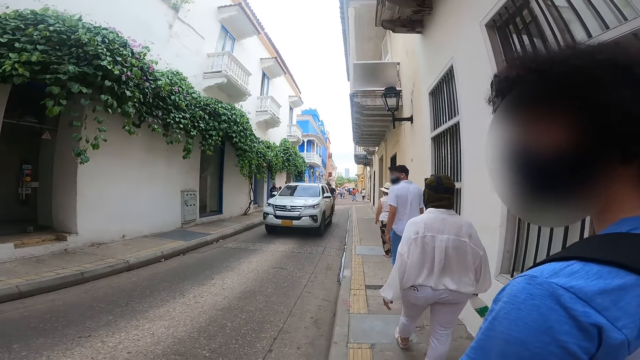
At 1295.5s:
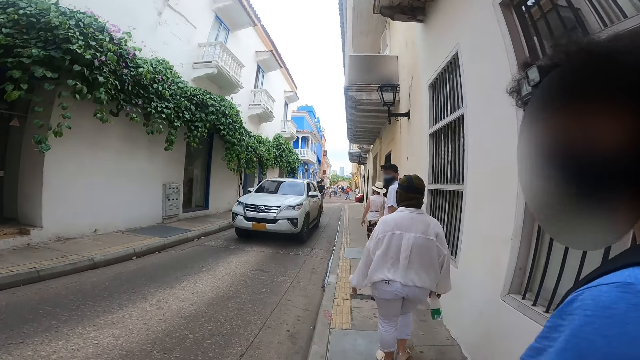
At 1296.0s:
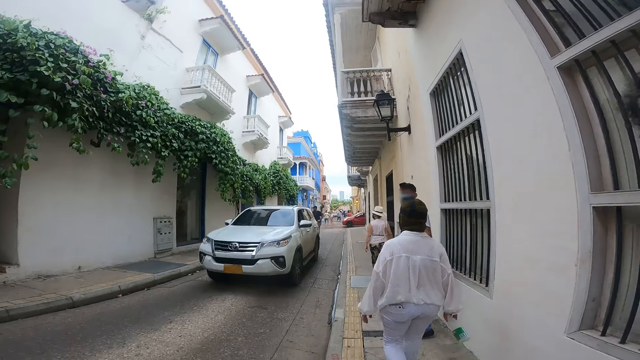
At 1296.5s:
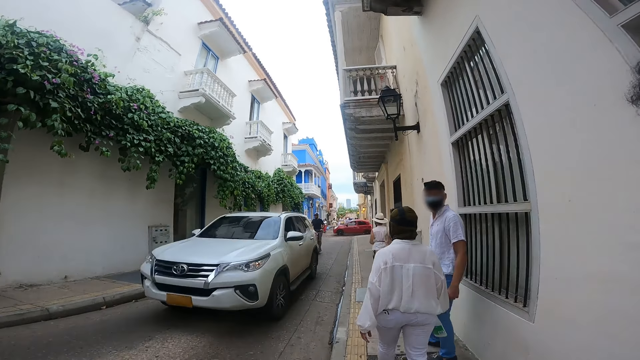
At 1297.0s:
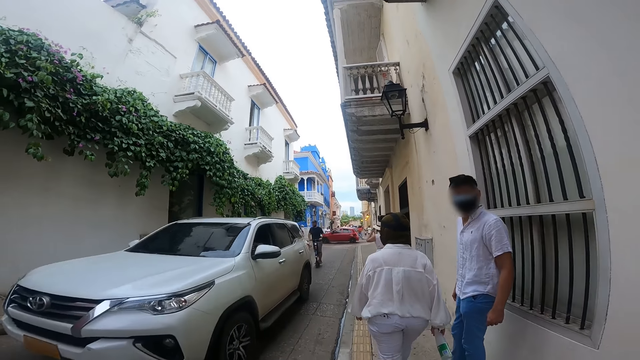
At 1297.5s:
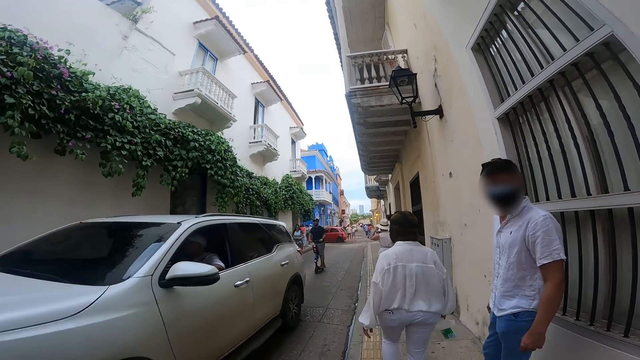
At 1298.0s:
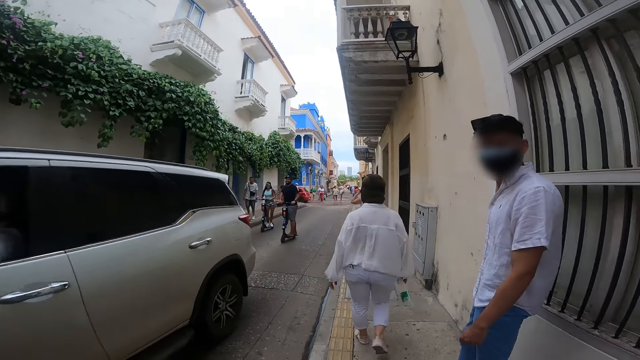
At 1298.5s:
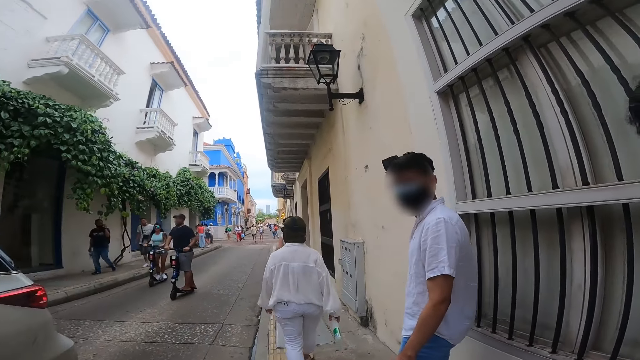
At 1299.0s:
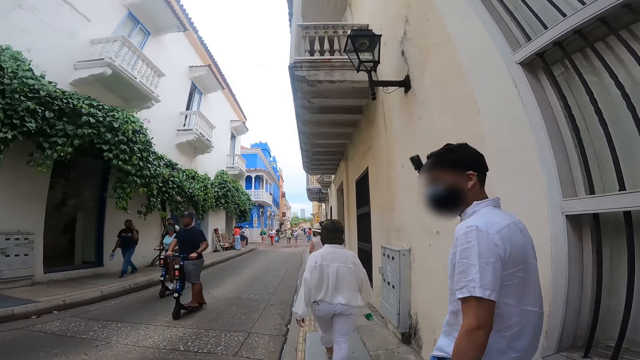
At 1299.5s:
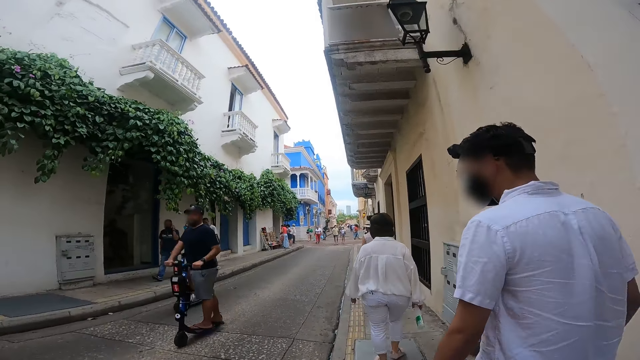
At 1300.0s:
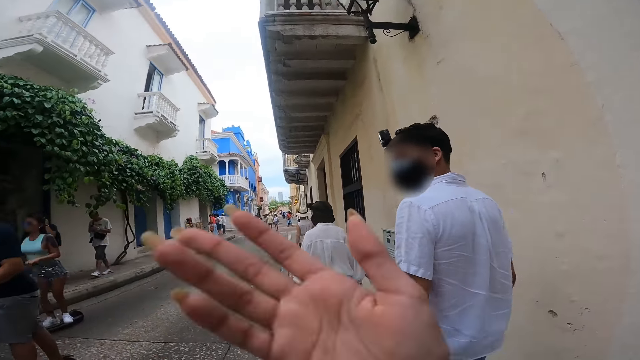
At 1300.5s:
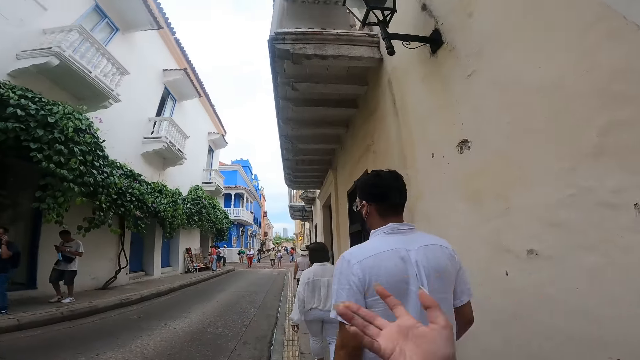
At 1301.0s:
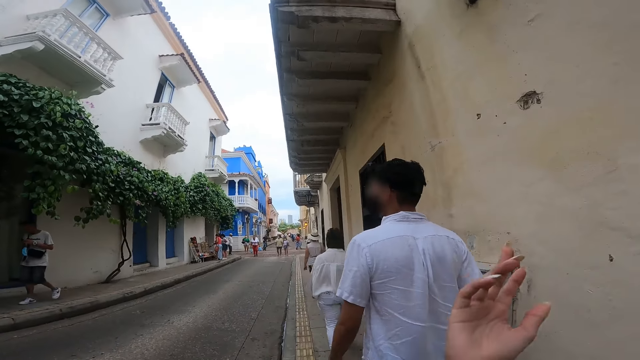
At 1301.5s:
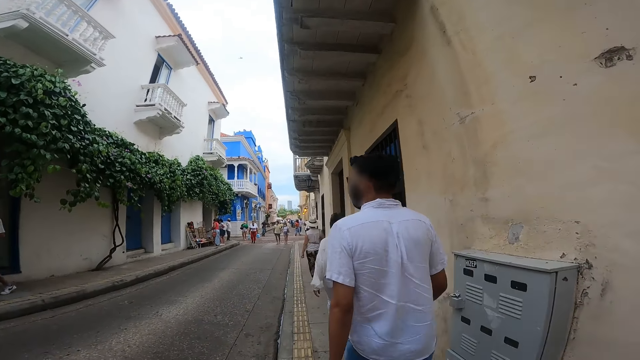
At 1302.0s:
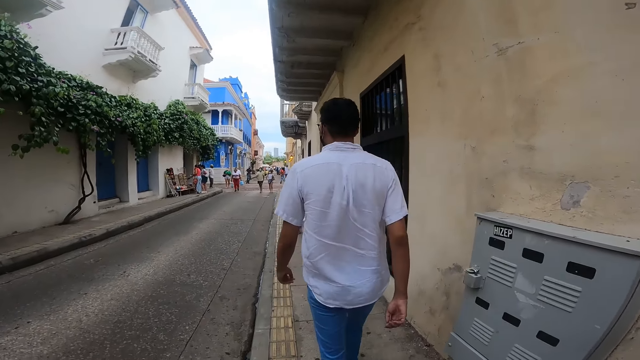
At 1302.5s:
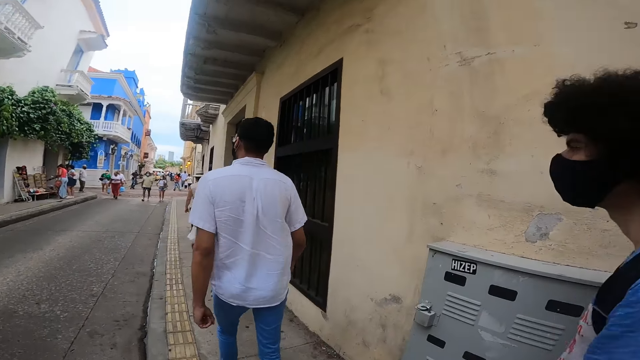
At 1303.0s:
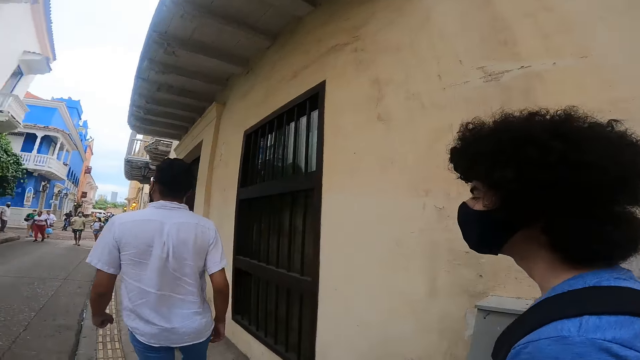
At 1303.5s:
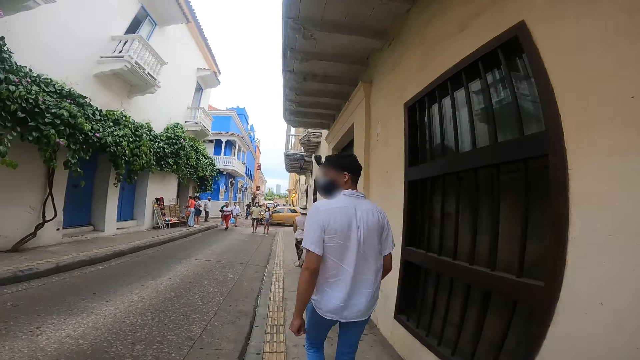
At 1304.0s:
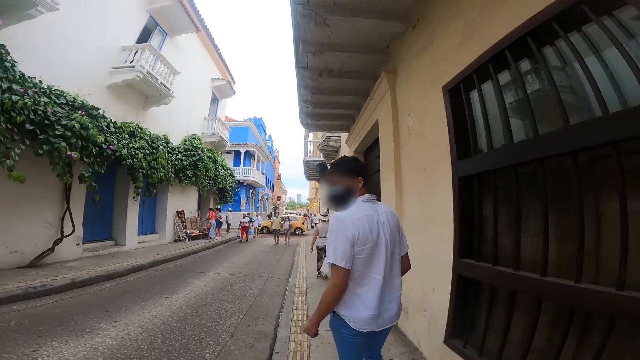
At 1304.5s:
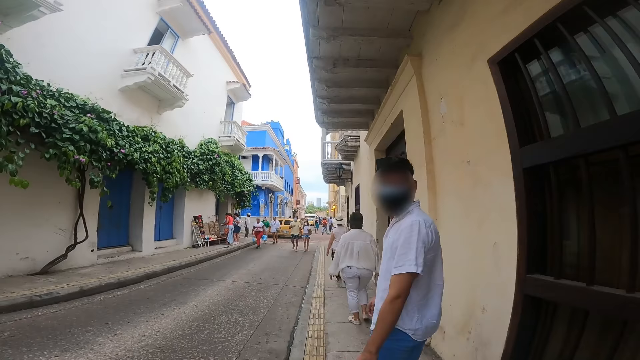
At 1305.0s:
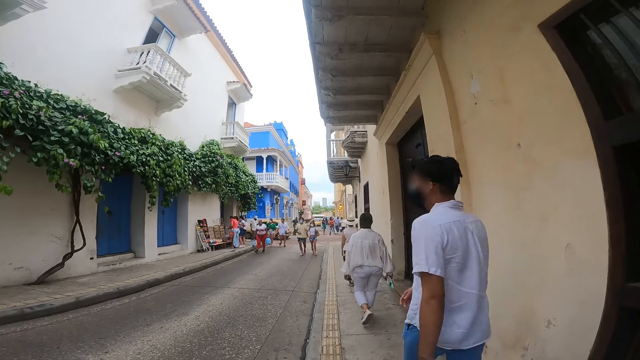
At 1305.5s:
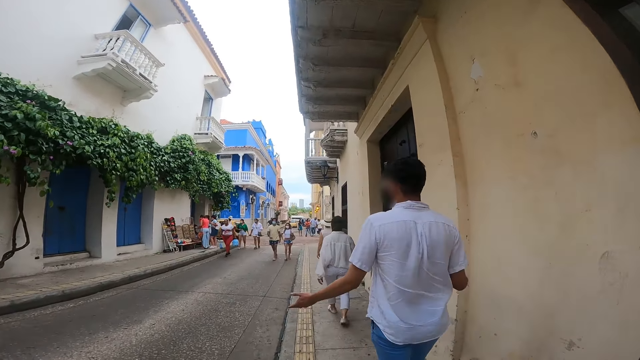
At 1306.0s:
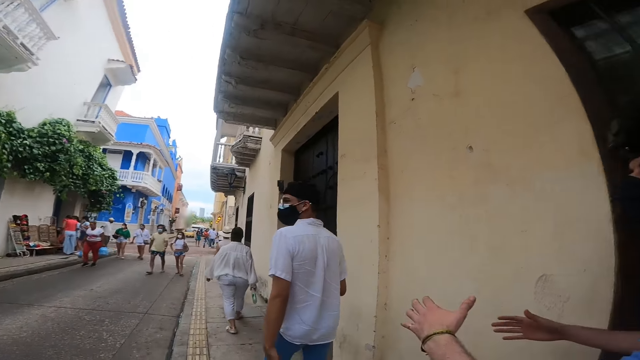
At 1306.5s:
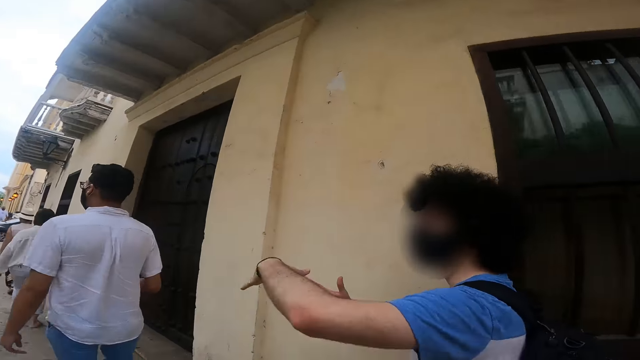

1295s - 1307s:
A man interacts with the camera wearer. The camera wearer walks on a sidewalk. A car drives past the camera wearer. The camera wearer walks past a scooter rider and another scooter rider. A woman and another man walk past the camera wearer. The camera wearer converses with the first man. Another man interacts with the camera wearer.

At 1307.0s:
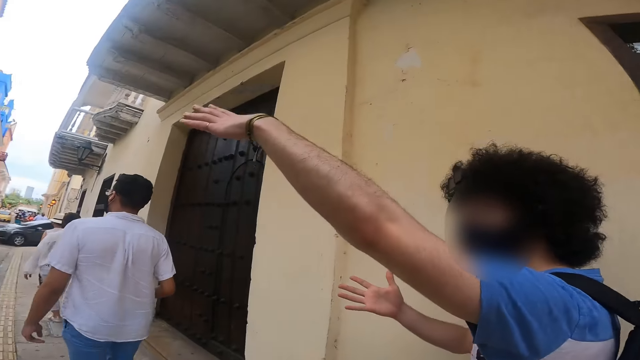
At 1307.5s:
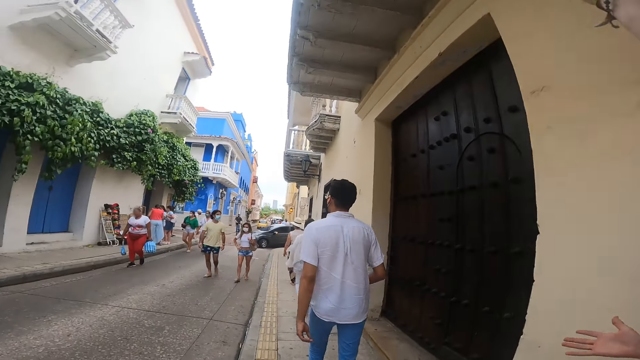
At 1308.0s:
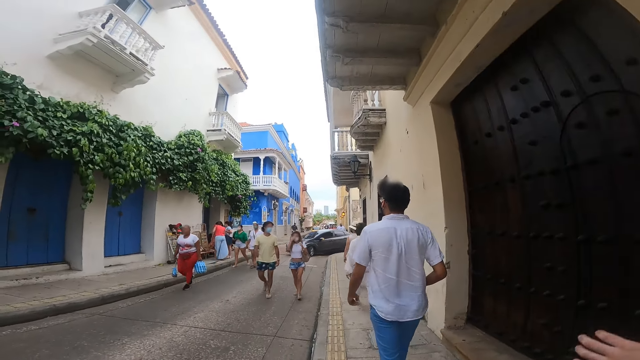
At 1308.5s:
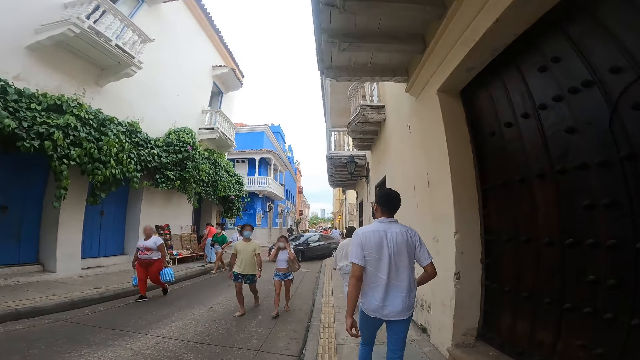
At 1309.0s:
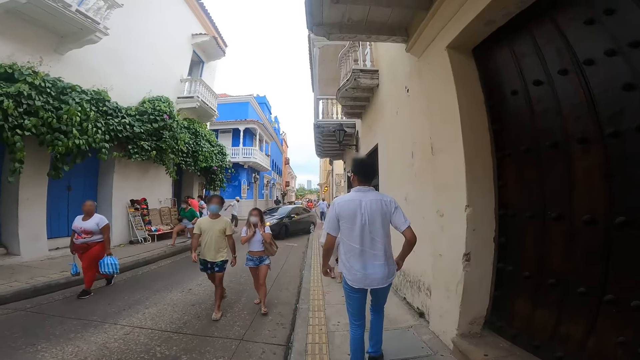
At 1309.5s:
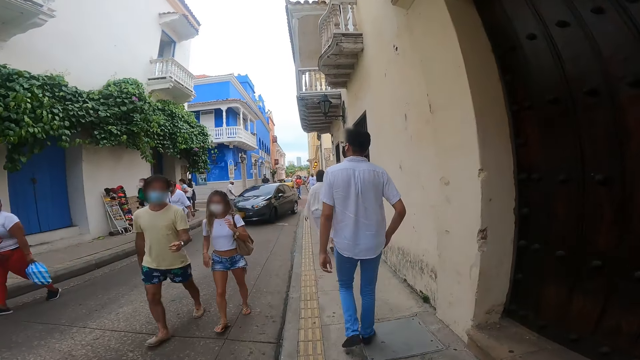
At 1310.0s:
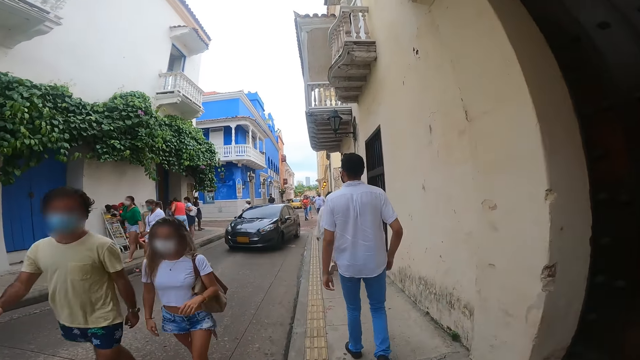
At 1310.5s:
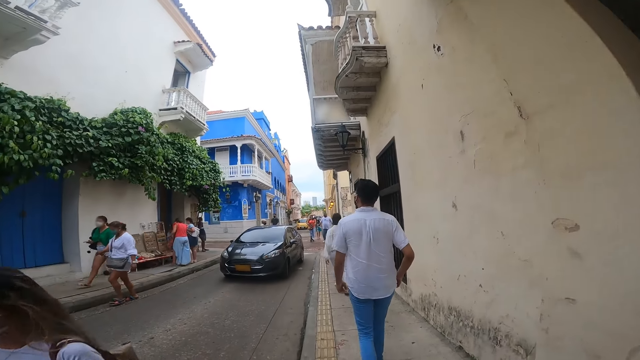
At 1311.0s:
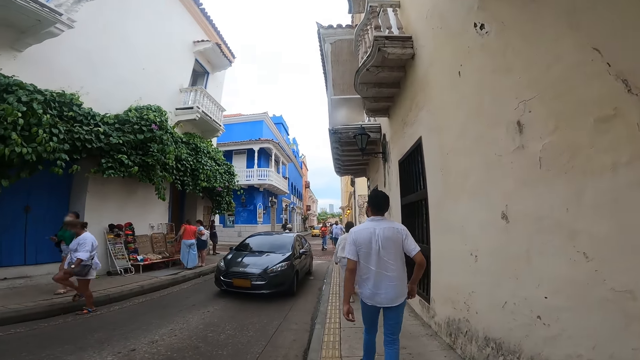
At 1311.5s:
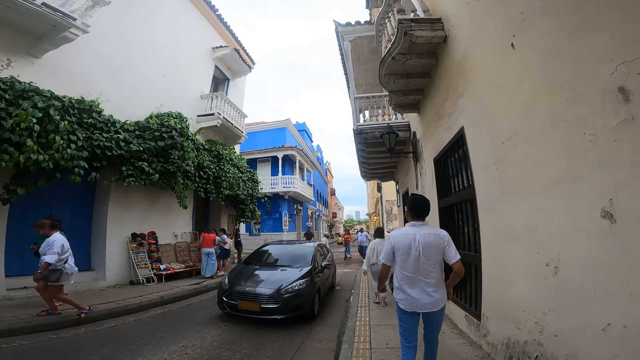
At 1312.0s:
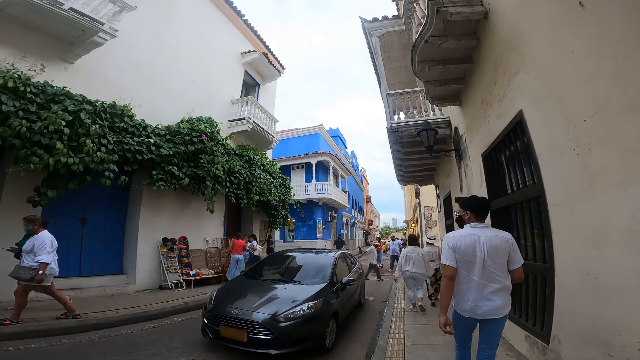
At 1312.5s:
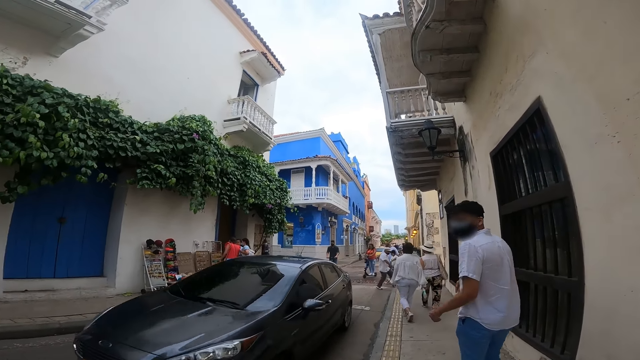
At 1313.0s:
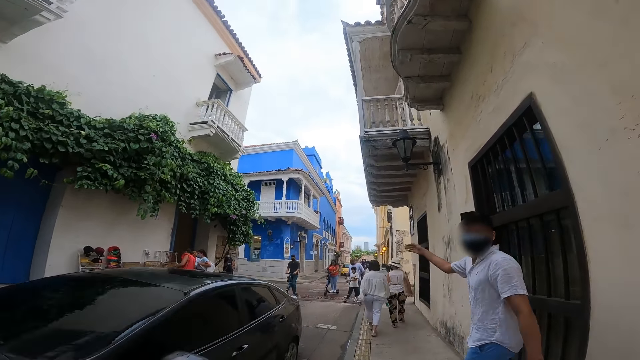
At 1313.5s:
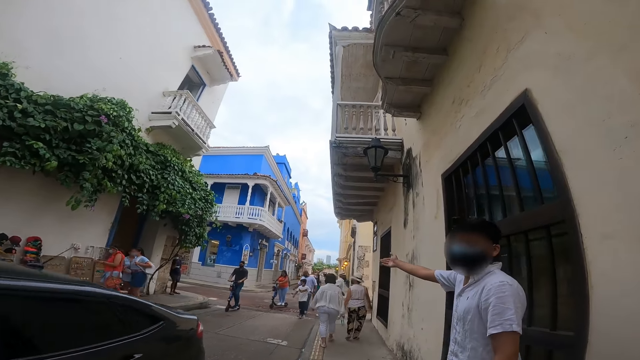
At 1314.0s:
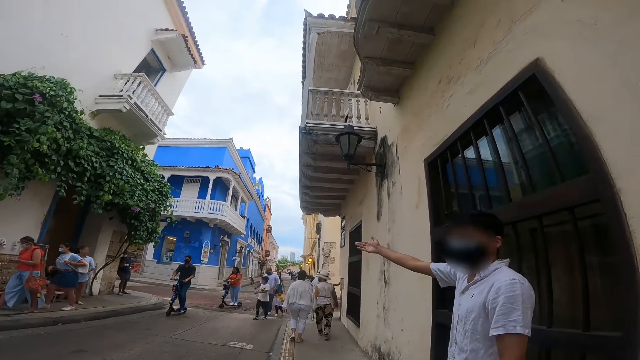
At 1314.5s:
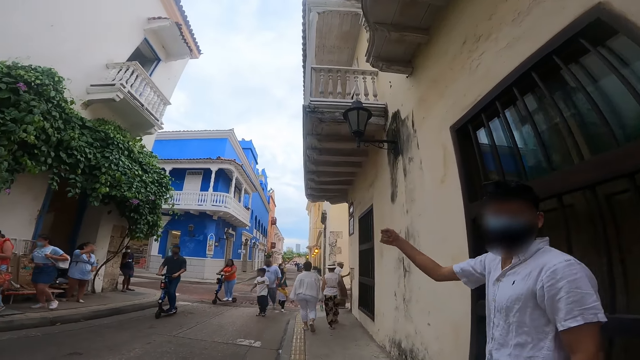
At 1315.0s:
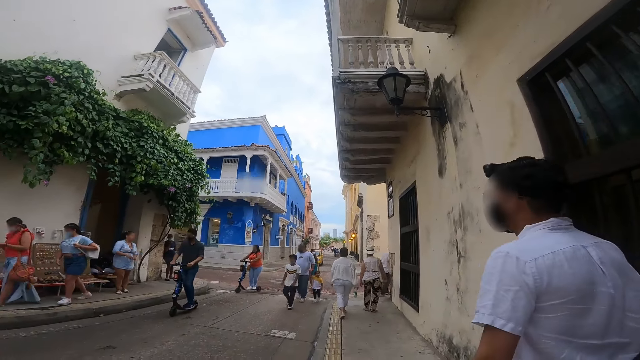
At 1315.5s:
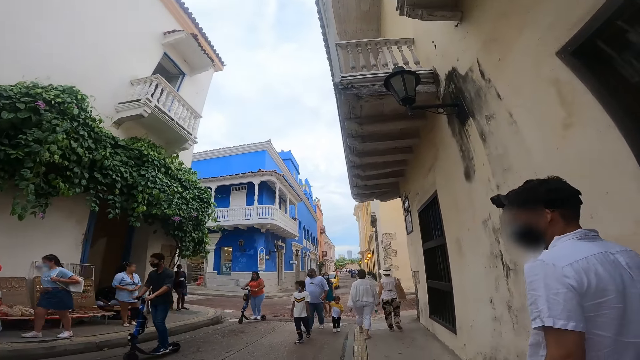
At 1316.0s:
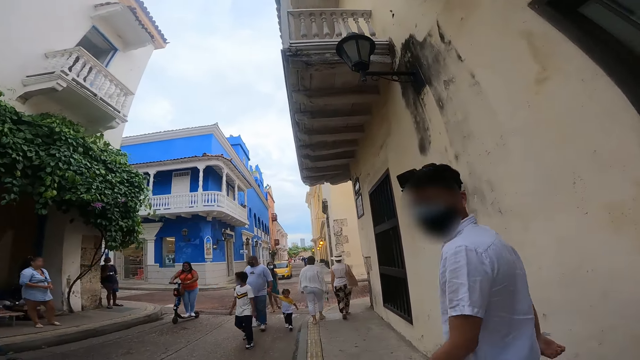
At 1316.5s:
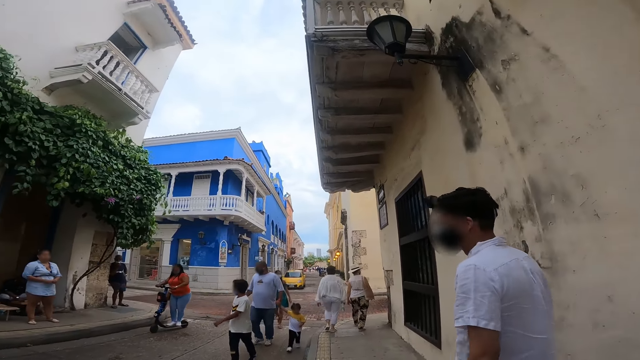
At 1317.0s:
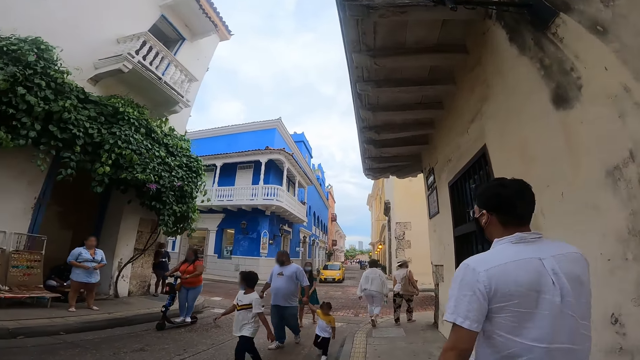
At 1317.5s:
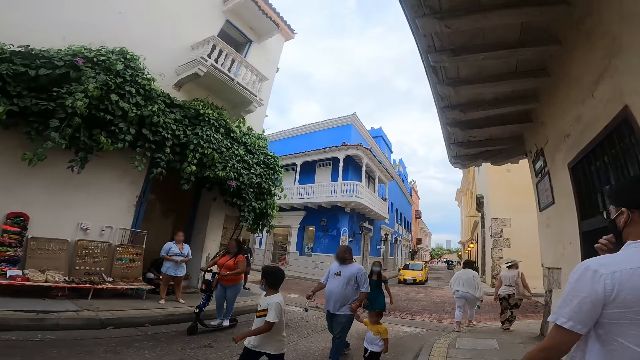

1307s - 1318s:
A man interacts with the camera wearer. The camera wearer walks past a group of people. They walk on a sidewalk. A car drives past the camera wearer. Another man converses with the camera wearer. The camera wearer walks past the group of people. They walk past a scooter rider. The other man walks on the sidewalk.
